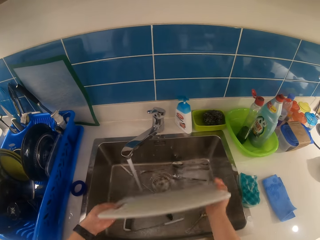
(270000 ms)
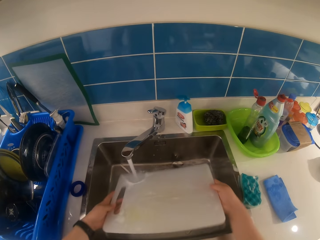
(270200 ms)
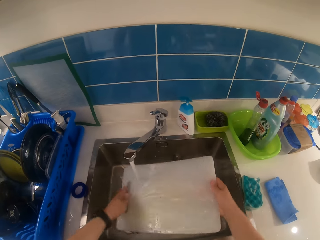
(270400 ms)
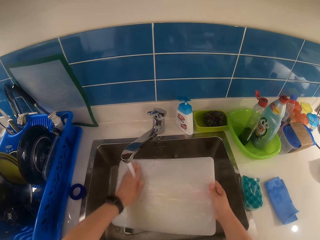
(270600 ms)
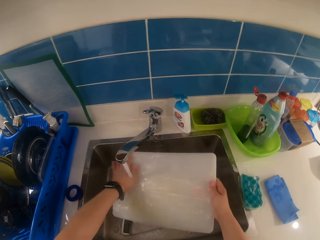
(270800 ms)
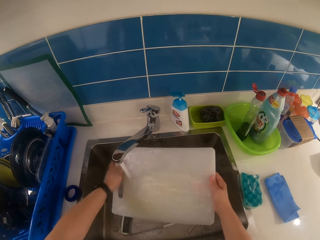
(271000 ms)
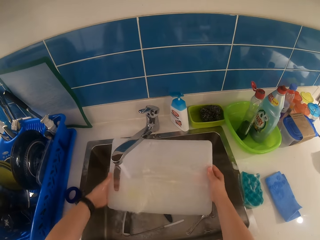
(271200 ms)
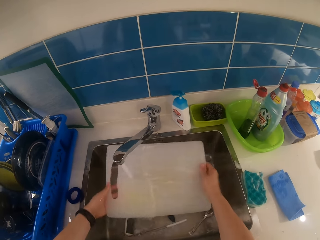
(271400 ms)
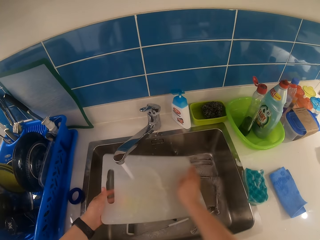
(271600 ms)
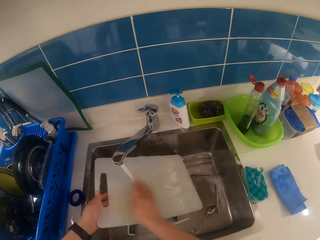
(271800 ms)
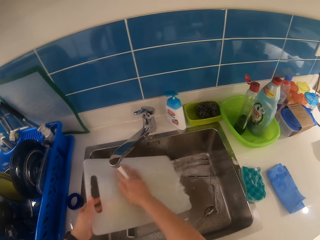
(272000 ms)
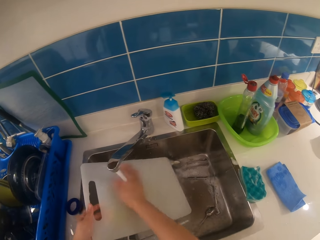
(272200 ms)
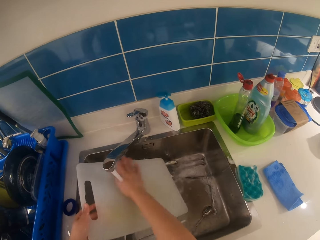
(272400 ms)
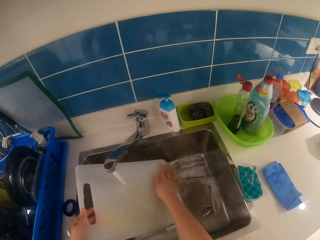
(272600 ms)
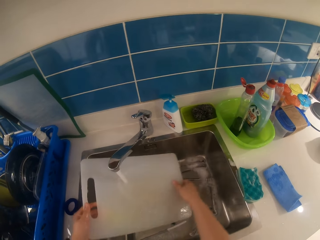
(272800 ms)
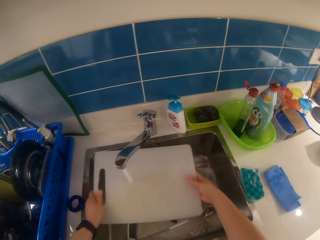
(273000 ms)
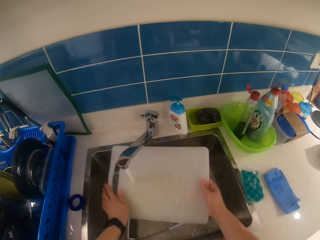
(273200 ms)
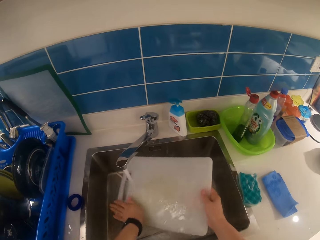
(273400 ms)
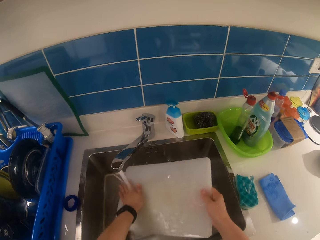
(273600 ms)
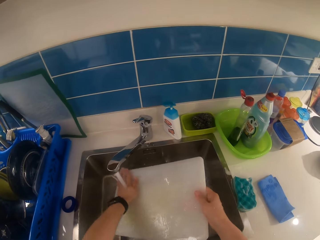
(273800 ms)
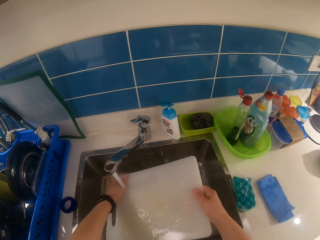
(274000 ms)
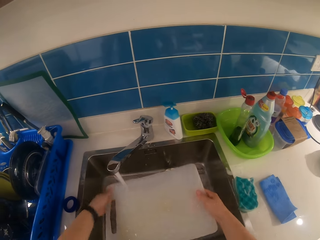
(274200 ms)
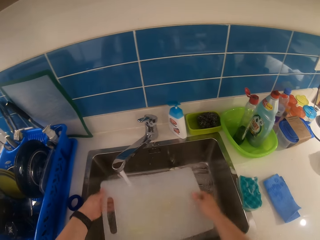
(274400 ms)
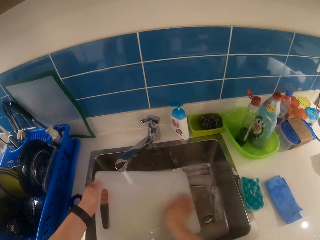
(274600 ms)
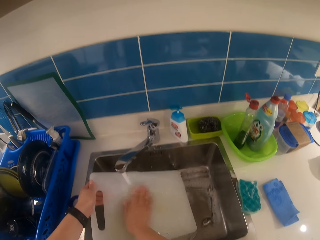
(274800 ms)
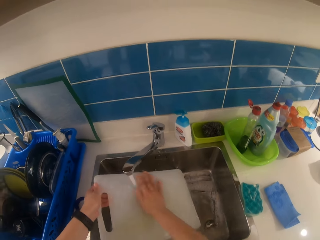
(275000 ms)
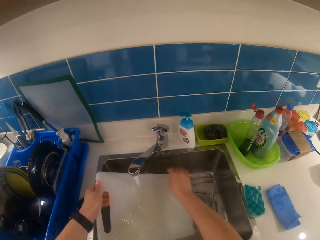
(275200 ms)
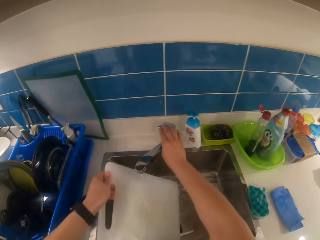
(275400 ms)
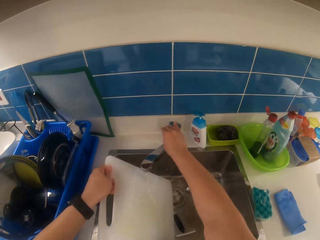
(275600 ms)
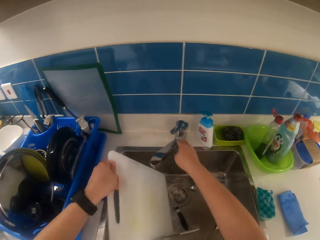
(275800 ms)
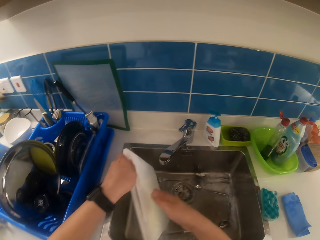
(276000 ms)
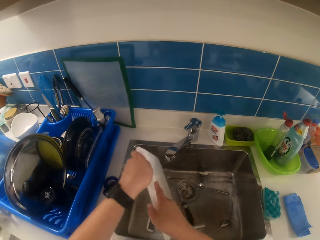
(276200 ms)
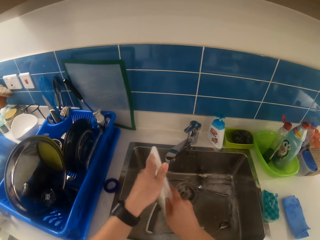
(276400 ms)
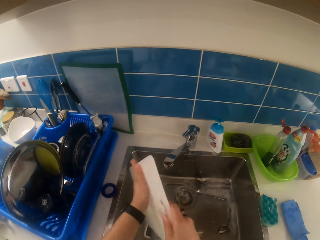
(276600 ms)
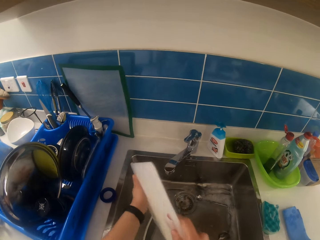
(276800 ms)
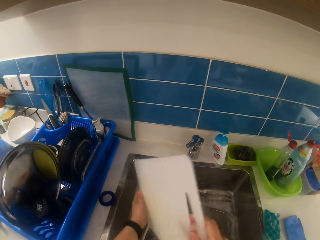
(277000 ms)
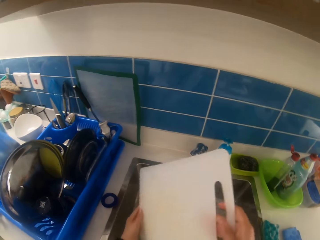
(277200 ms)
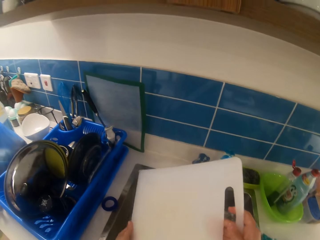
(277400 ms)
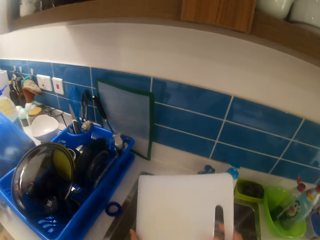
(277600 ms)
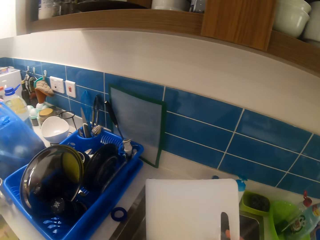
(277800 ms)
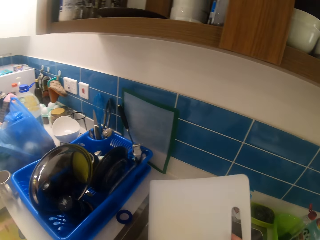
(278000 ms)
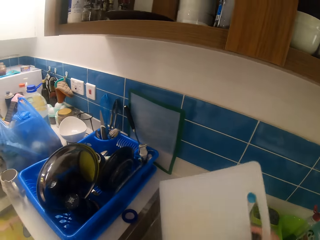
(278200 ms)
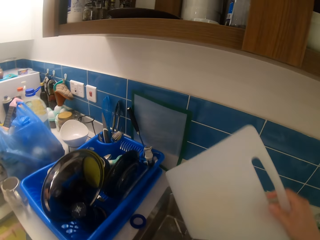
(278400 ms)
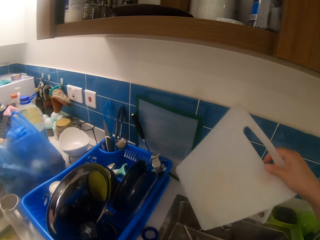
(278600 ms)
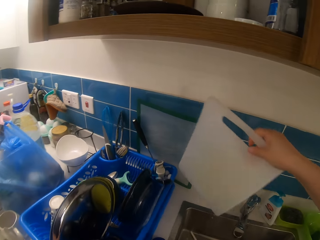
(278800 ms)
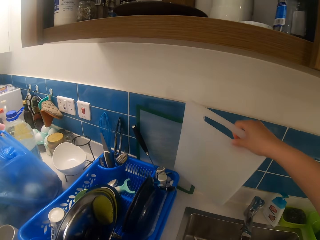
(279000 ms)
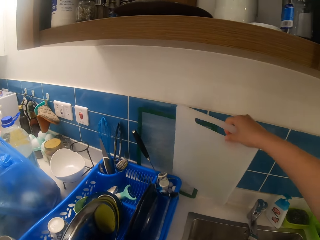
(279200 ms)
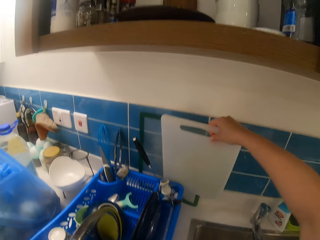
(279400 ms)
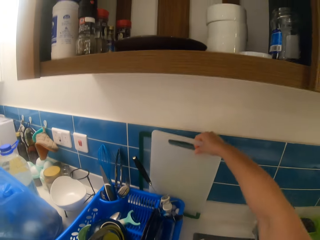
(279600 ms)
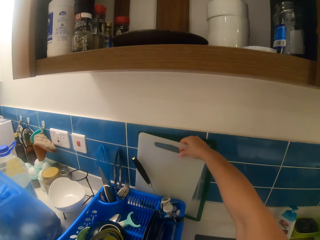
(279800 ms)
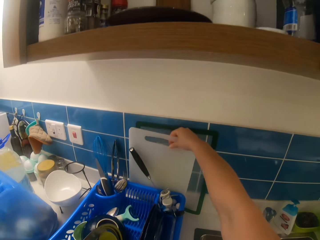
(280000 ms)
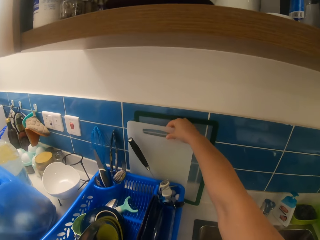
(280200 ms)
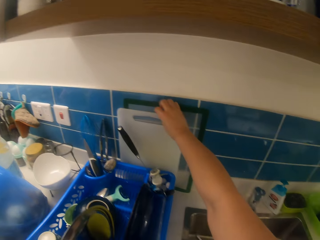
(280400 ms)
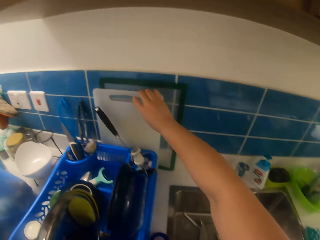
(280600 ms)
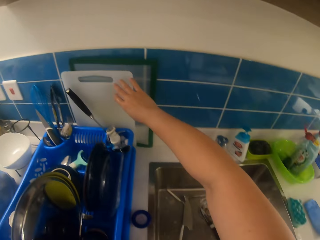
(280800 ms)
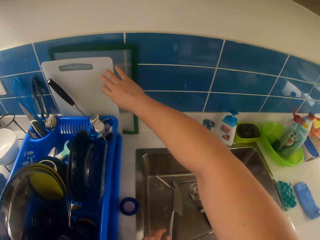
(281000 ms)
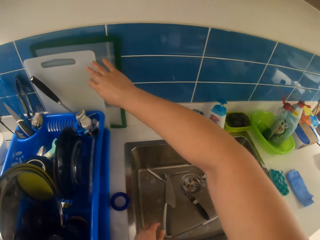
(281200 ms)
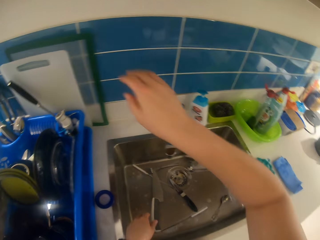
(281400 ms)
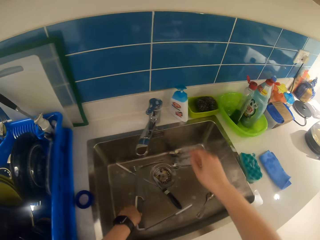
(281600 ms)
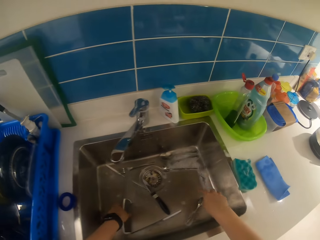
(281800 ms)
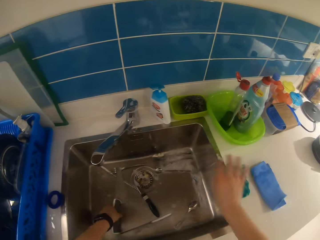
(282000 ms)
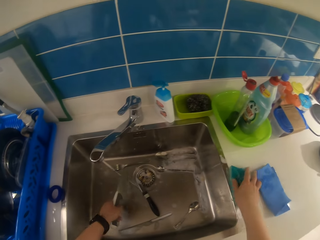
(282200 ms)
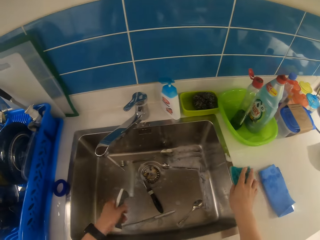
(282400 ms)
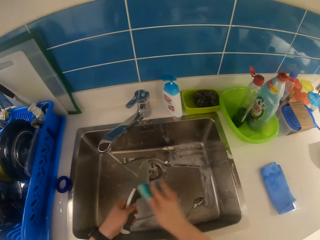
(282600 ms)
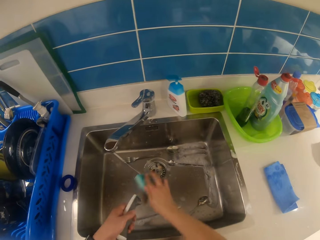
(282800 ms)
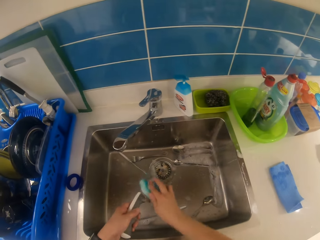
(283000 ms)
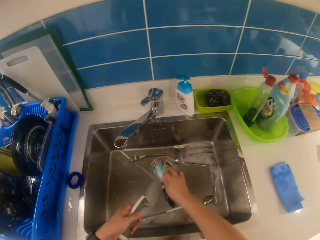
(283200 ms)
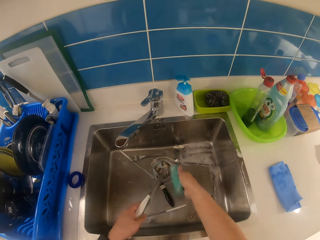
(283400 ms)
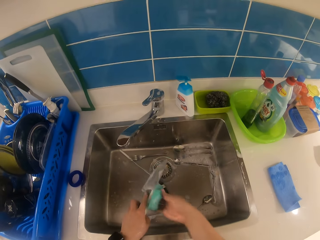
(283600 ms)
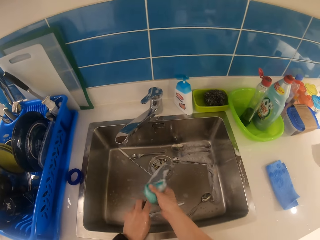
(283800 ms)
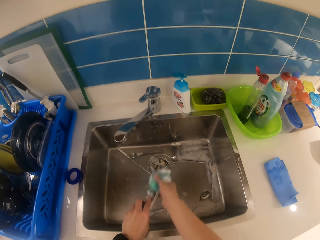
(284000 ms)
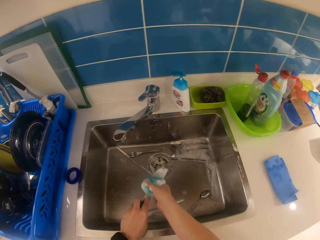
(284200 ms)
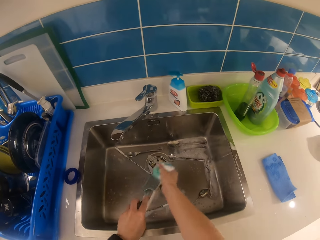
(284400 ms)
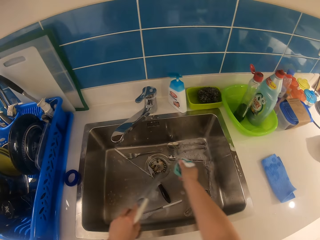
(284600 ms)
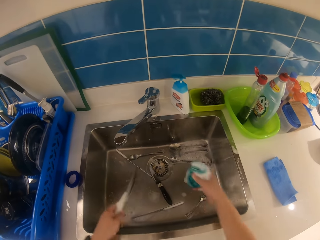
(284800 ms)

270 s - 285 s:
The camera wearer rinses a chopping board in a sink with both hands. He closes the tap. He wipes the chopping board with his hand. He places the chopping board against the wall on the kitchen counter with his right hand. He picks up a knife in the sink with his left hand. He picks up a sponge by the sink with his right hand. He washes the knife in his left hand with the sponge in his right hand.

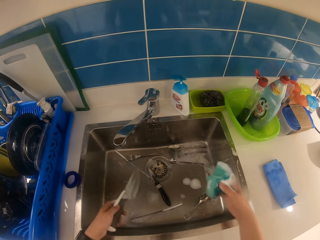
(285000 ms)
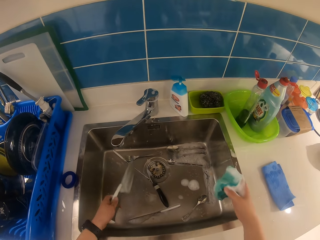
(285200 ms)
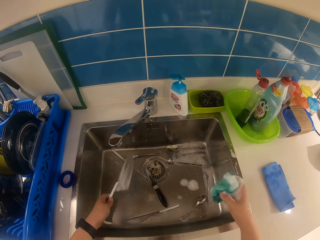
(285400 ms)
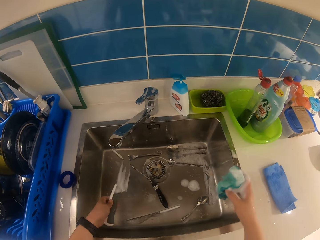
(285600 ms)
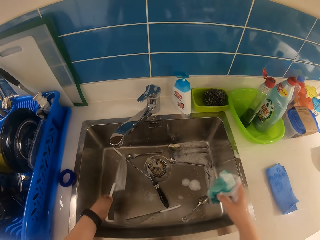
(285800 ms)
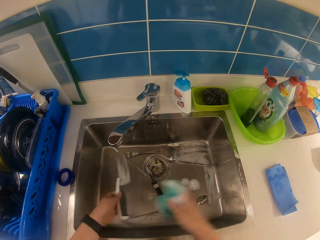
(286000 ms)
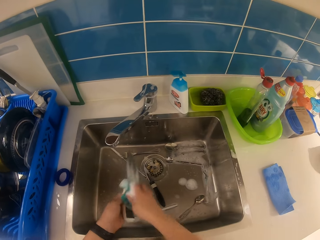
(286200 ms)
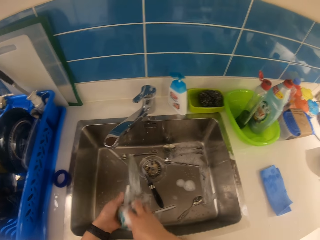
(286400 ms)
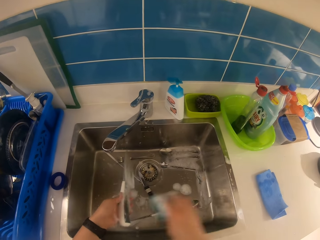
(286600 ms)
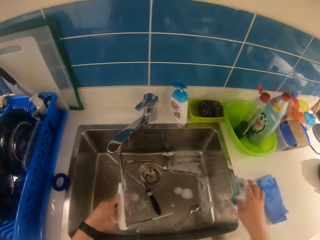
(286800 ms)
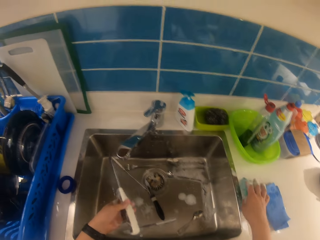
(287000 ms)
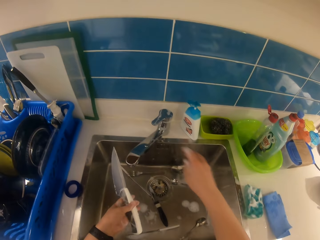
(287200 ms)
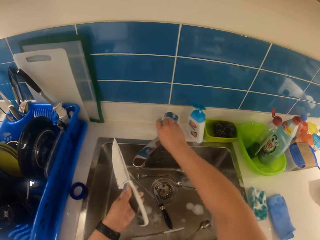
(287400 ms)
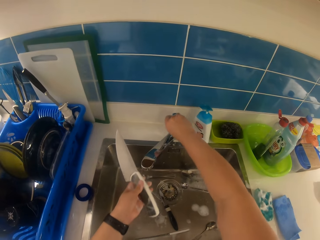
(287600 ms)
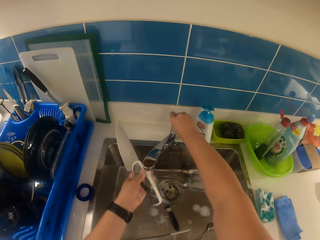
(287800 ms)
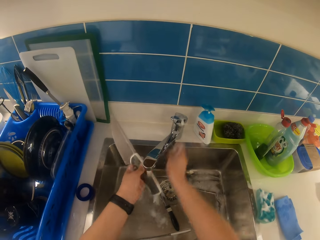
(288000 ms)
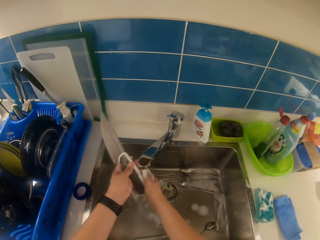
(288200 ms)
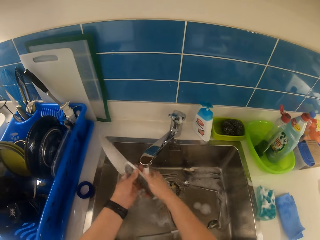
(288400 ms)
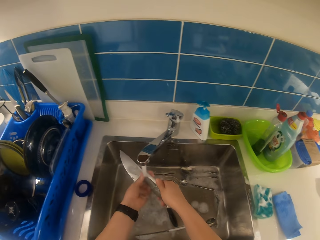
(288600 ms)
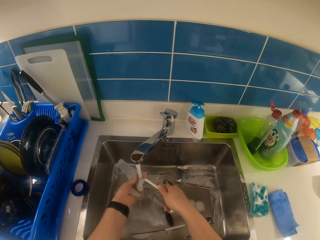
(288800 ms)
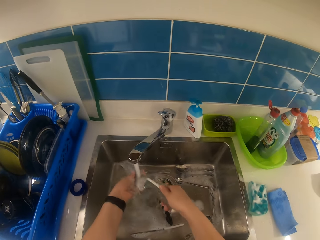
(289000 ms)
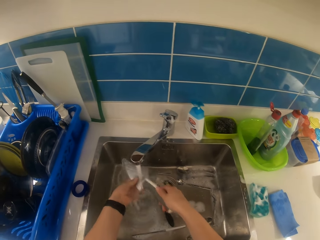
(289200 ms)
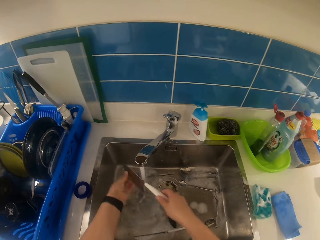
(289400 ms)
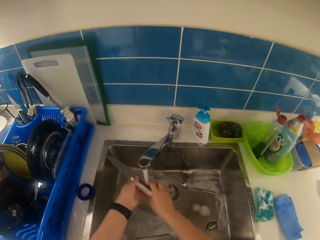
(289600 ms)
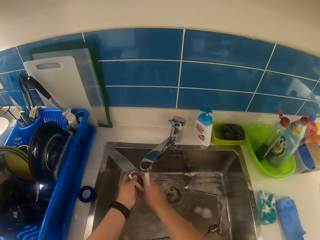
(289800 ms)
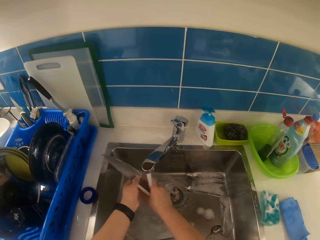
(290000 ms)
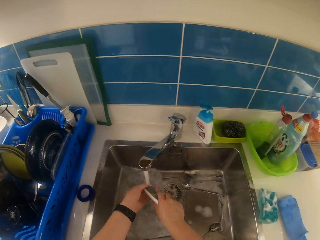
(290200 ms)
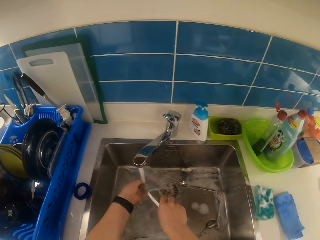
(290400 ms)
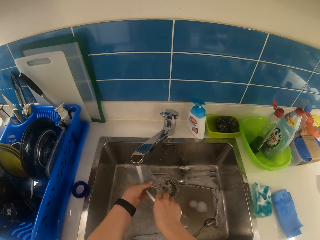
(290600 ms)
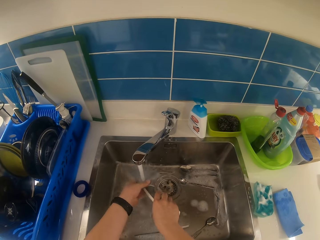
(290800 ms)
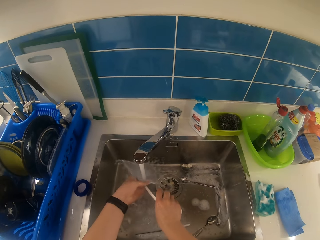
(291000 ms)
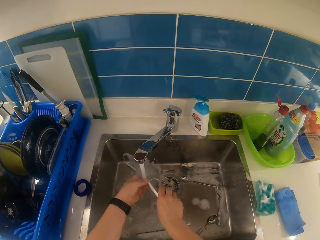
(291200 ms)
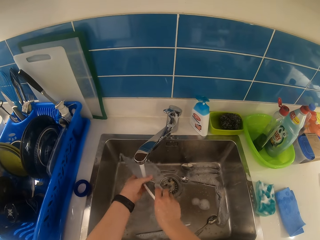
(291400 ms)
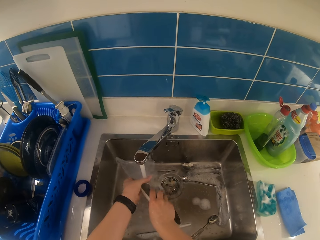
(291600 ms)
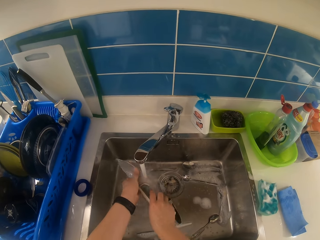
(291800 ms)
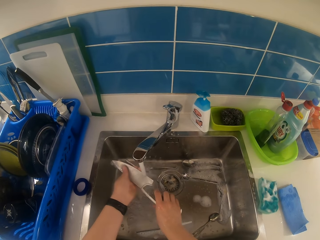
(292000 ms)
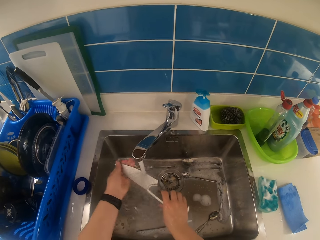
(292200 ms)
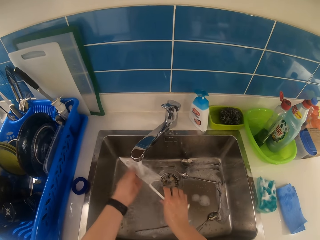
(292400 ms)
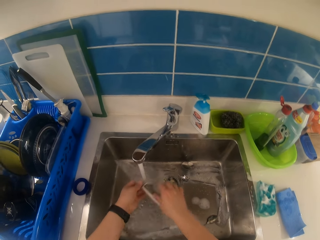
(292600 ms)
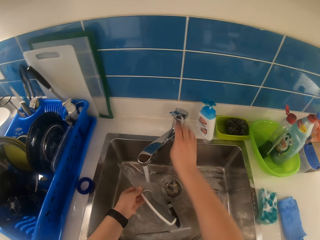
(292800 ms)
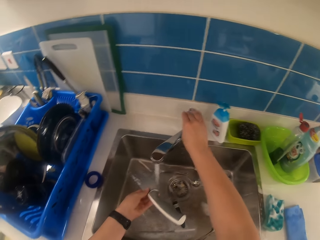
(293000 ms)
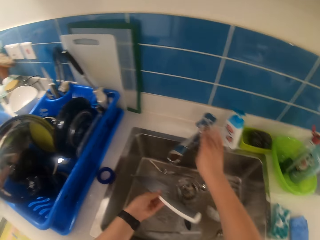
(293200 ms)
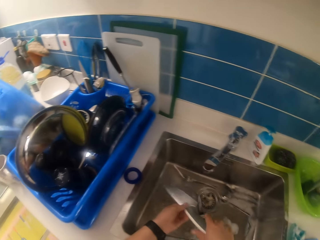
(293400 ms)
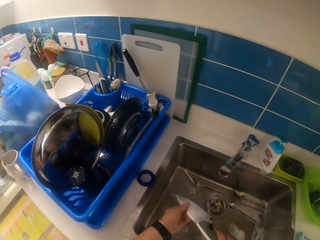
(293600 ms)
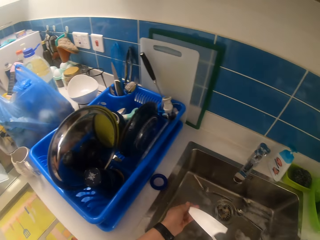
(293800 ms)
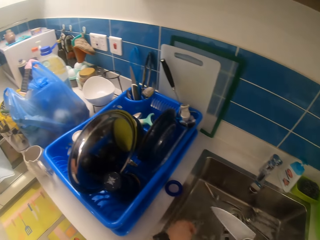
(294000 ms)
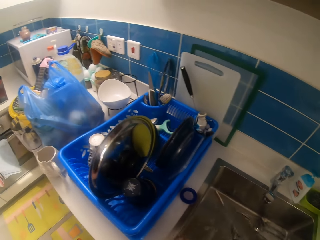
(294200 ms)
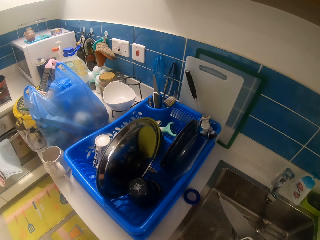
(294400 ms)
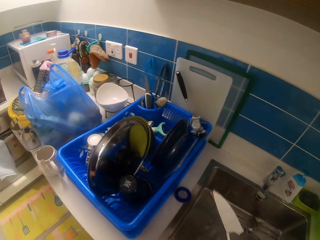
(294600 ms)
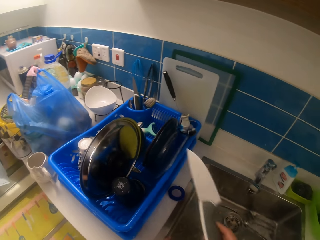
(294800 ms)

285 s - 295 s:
The camera wearer places the sponge by the sink with his right hand. He turns on the tap with his right hand. He rinses the knife with both hands. He turns off the tap with his right hand.
